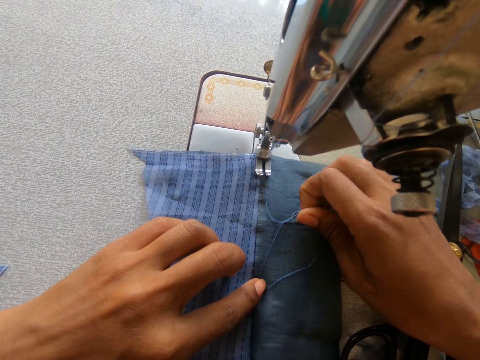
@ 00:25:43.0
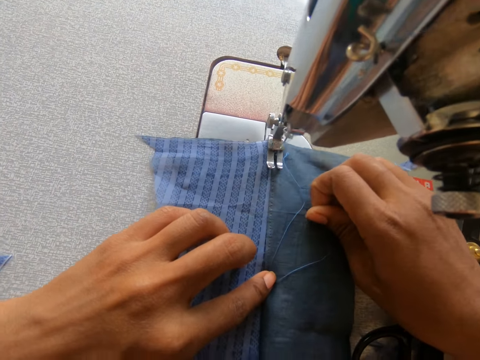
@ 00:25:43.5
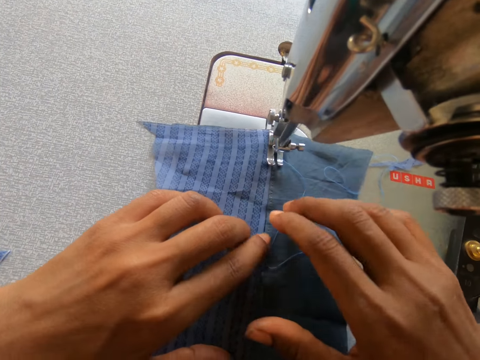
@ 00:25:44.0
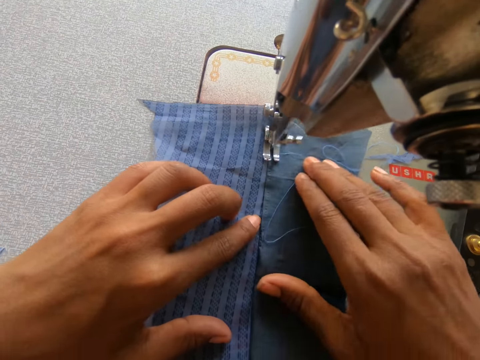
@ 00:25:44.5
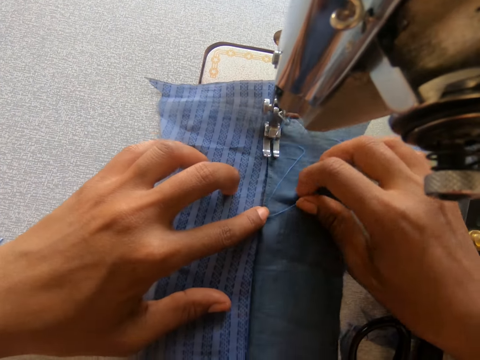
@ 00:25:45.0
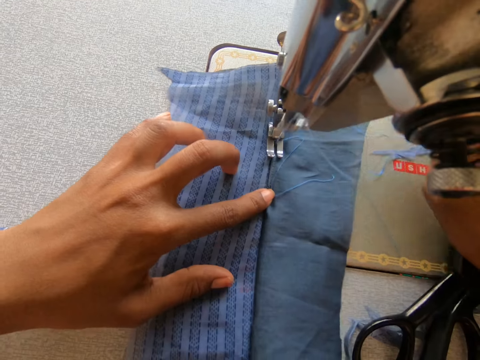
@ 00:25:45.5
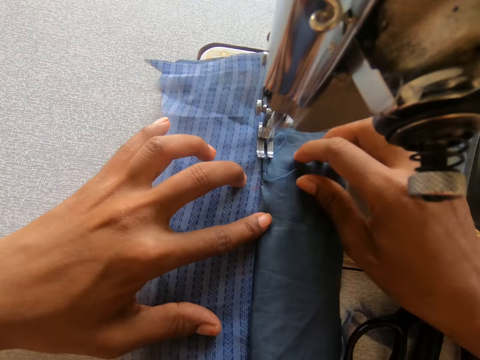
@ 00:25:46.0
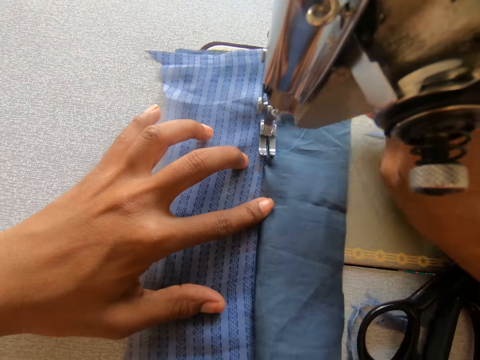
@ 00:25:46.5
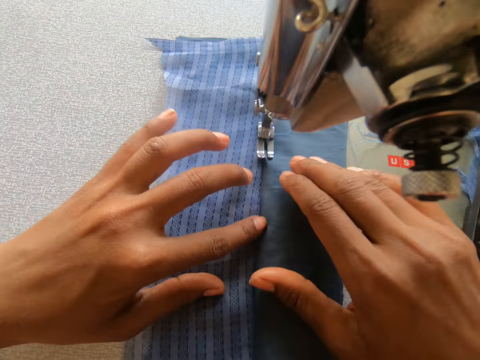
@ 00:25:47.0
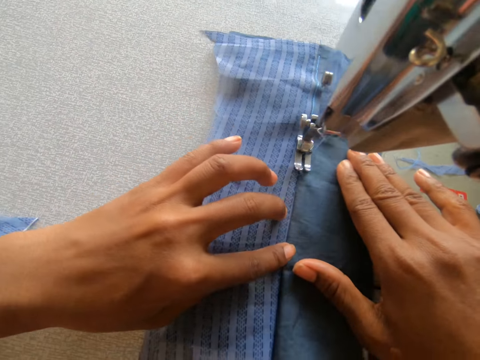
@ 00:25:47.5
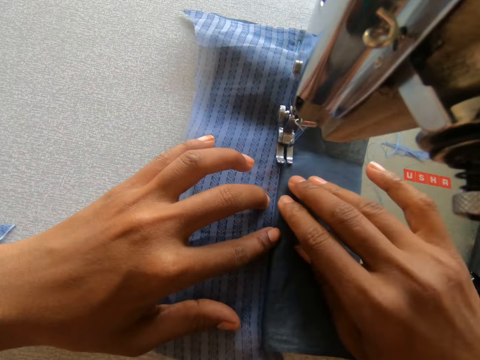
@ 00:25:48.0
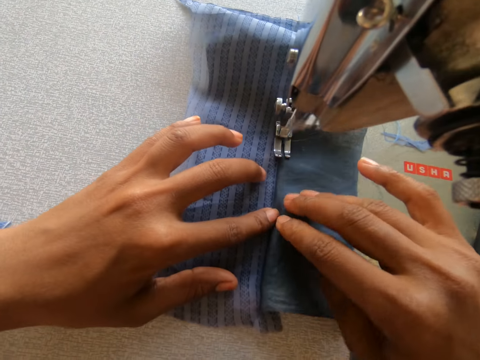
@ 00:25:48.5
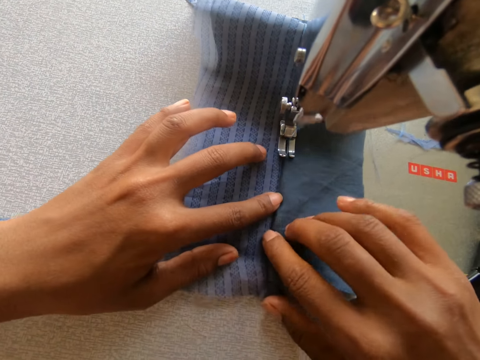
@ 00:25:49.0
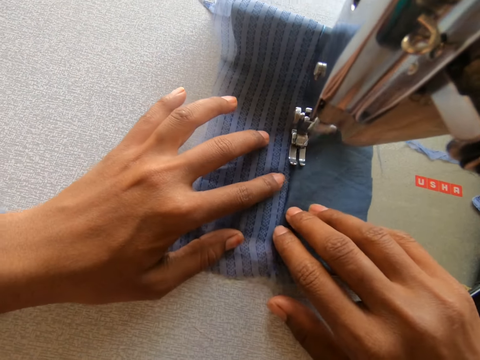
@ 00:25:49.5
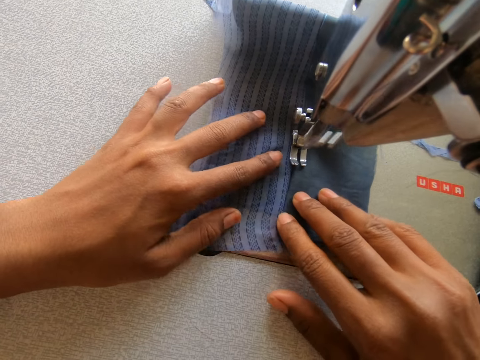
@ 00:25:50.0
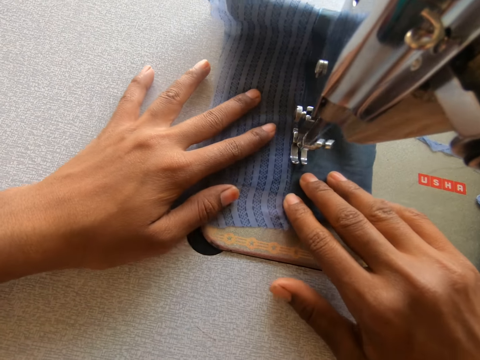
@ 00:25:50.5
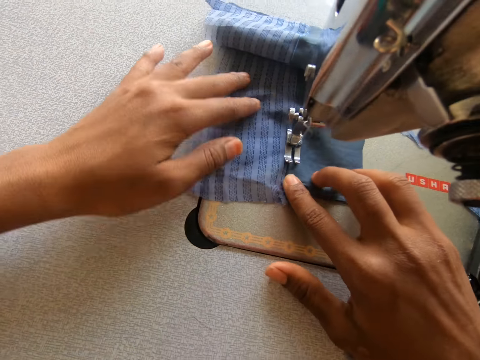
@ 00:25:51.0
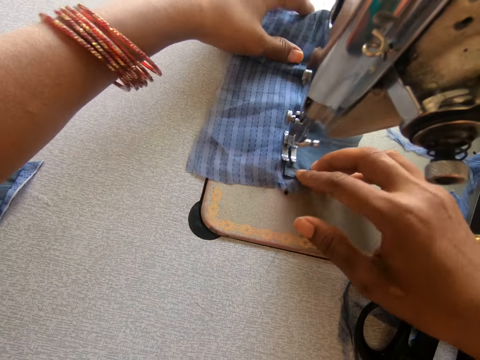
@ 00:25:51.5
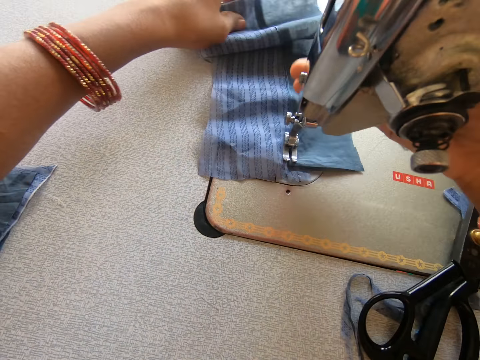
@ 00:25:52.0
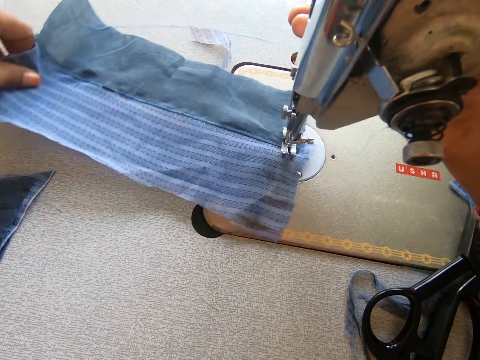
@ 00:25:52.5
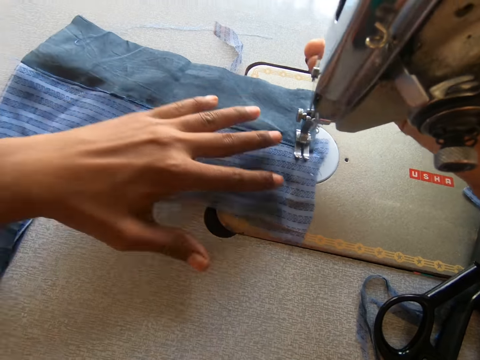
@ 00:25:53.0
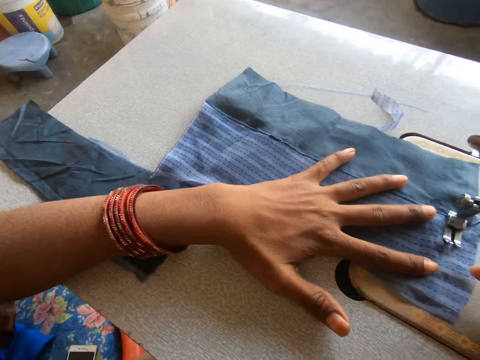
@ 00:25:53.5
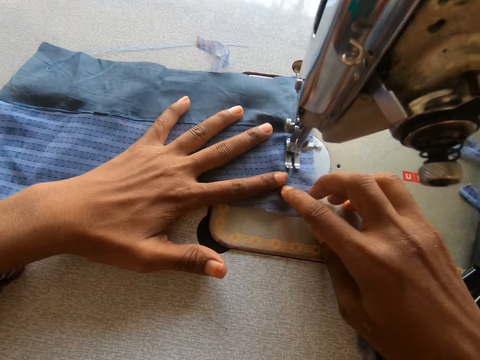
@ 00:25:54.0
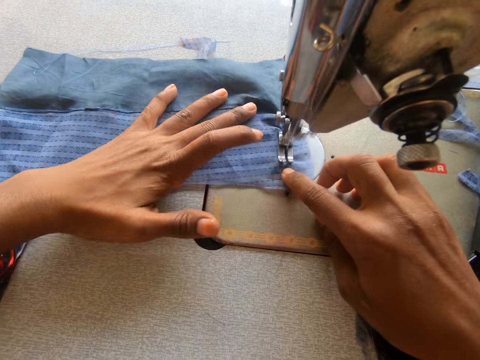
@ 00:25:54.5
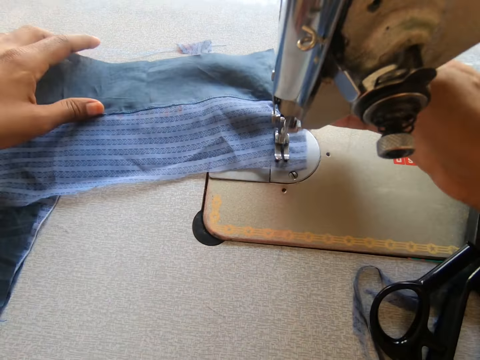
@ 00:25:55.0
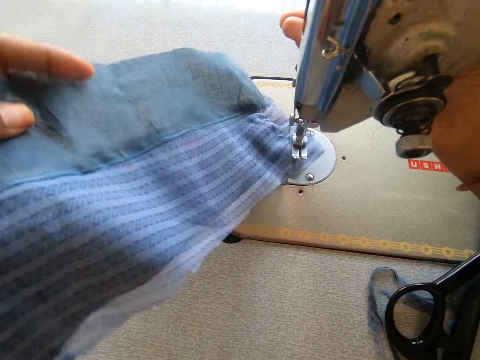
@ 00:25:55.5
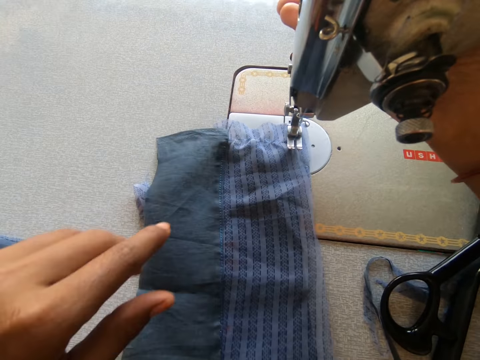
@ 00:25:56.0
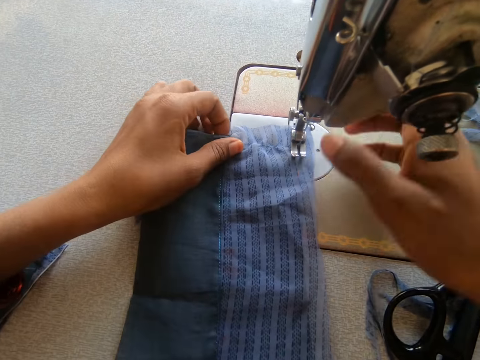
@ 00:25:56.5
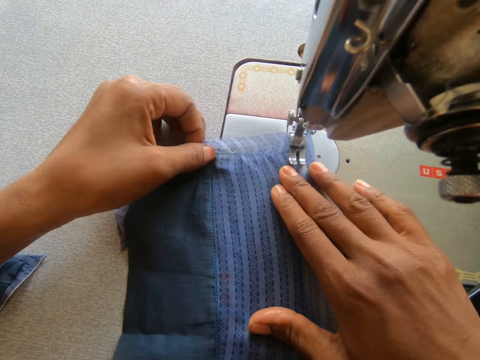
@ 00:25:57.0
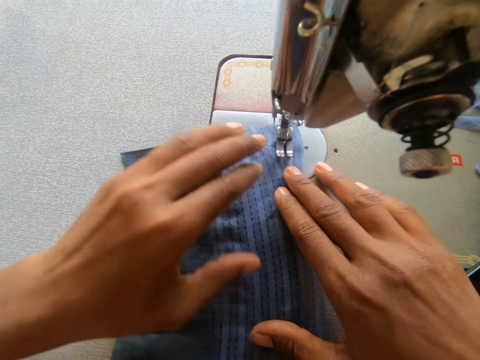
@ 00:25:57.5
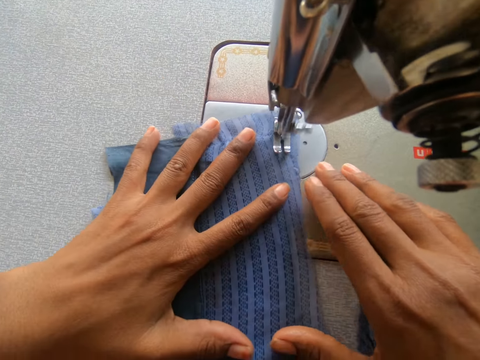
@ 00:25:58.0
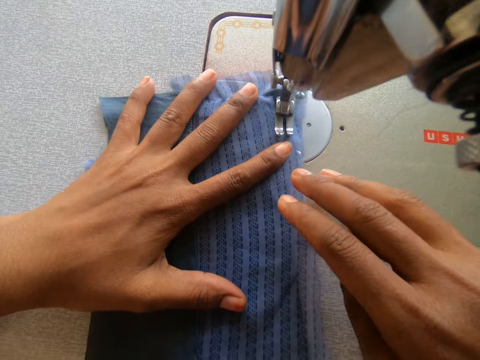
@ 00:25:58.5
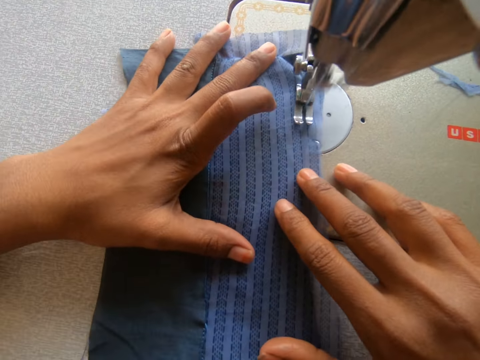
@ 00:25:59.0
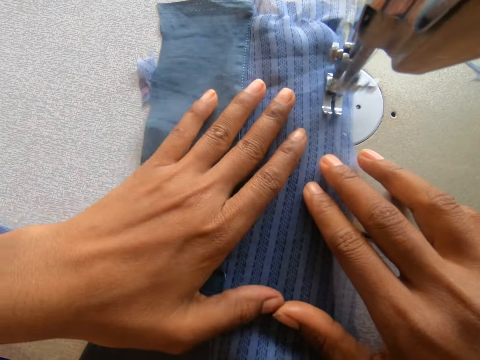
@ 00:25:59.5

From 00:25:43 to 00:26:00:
The camera wearer sews a garment on the sewing machine. They touch the sewing machine. They turn the garment on the sewing machine. They sew the garment on the sewing machine. They touch the sewing machine. They turn the garment on the sewing machine. They sew the garment on the sewing machine.

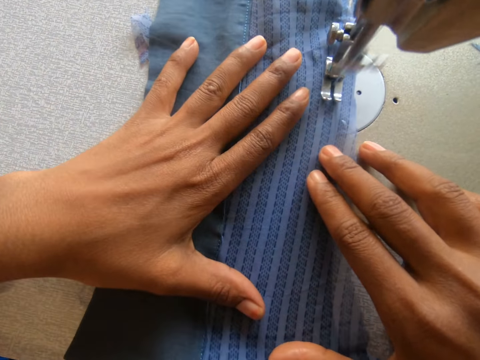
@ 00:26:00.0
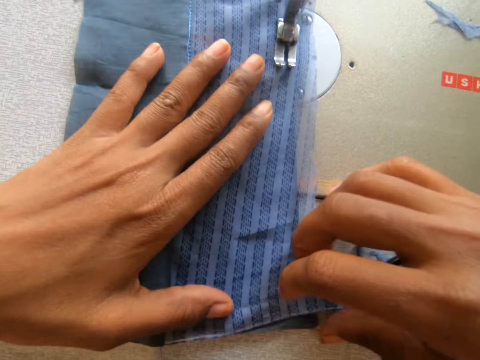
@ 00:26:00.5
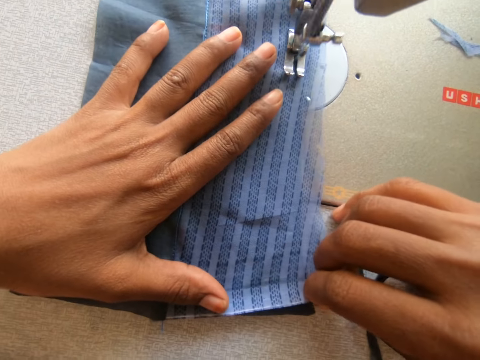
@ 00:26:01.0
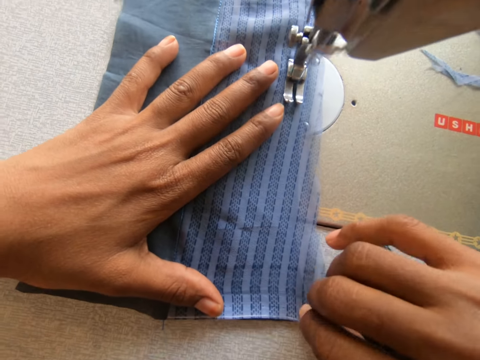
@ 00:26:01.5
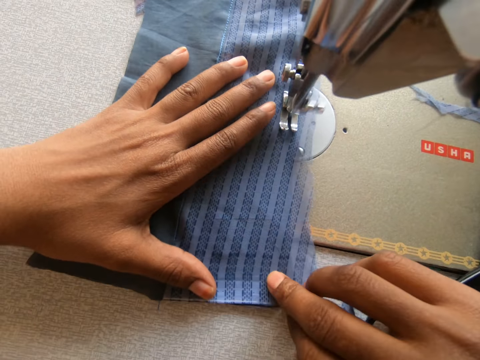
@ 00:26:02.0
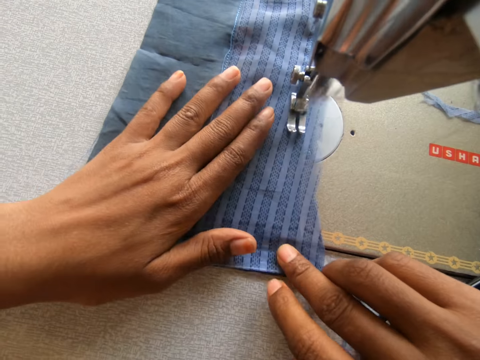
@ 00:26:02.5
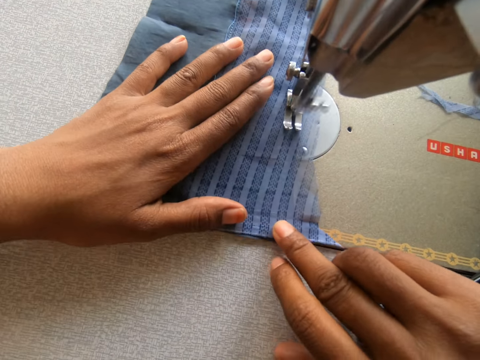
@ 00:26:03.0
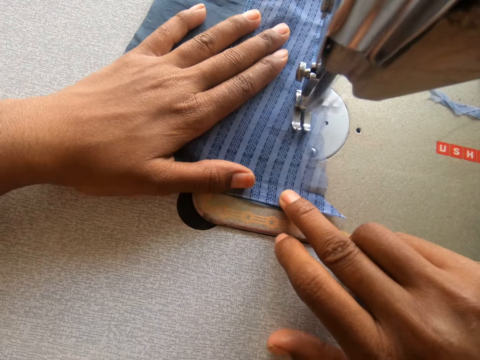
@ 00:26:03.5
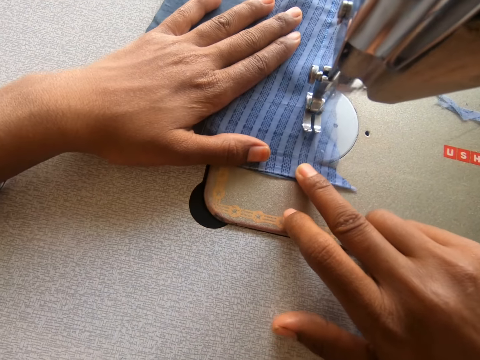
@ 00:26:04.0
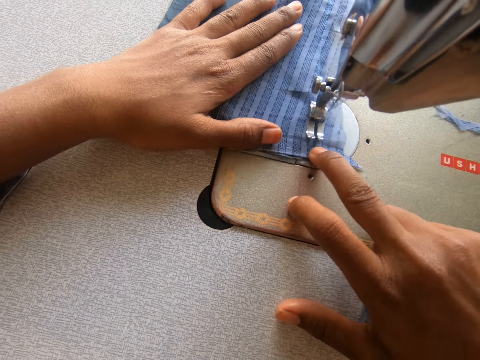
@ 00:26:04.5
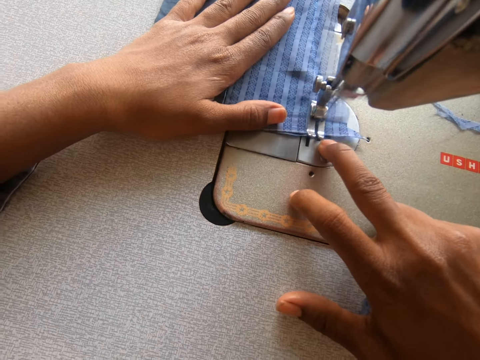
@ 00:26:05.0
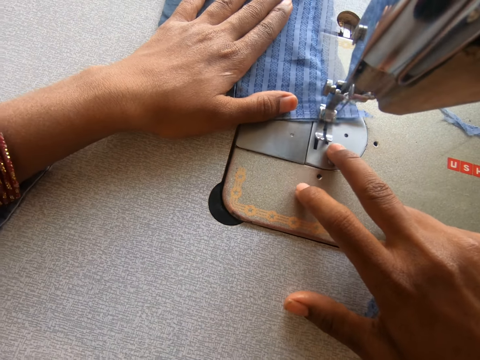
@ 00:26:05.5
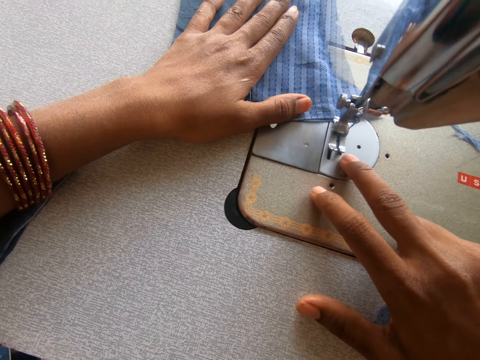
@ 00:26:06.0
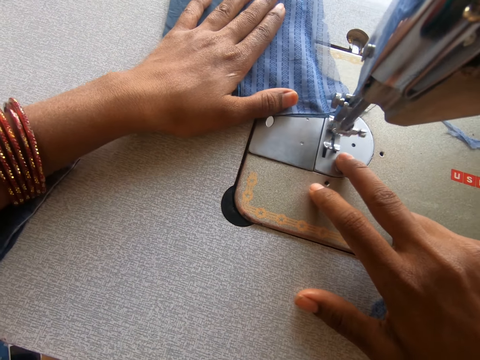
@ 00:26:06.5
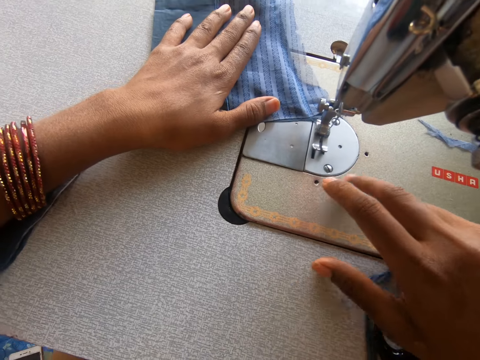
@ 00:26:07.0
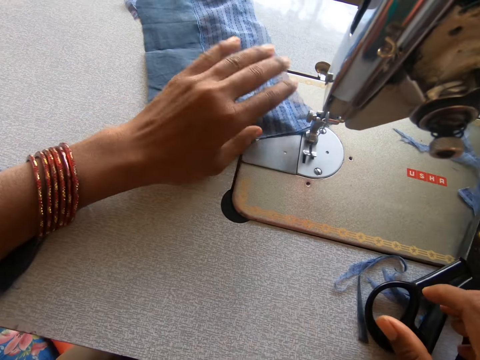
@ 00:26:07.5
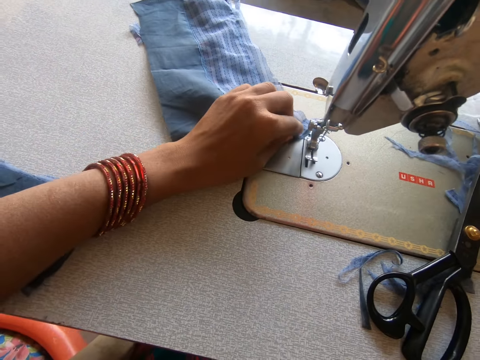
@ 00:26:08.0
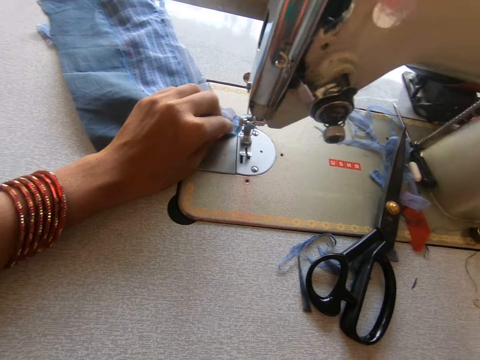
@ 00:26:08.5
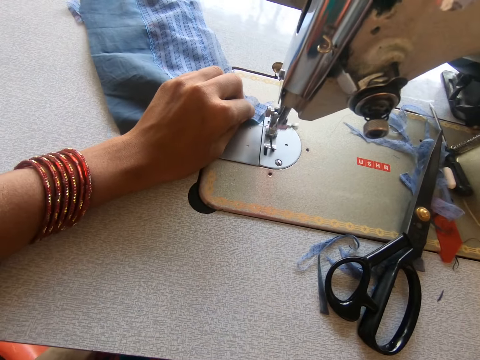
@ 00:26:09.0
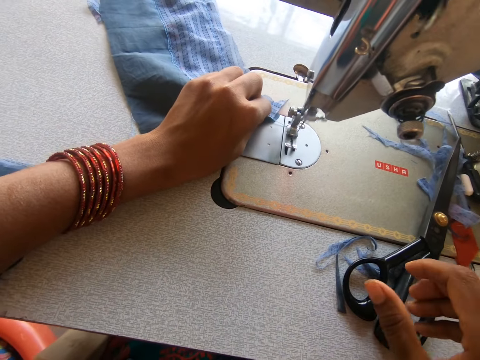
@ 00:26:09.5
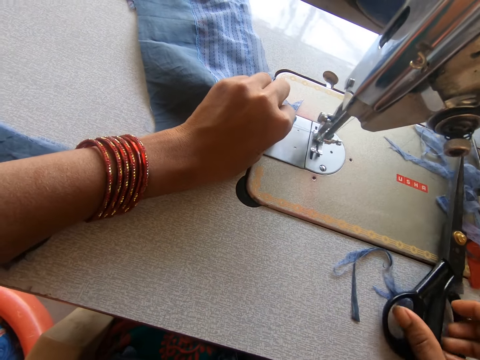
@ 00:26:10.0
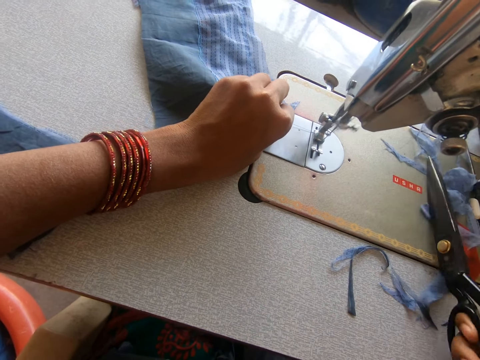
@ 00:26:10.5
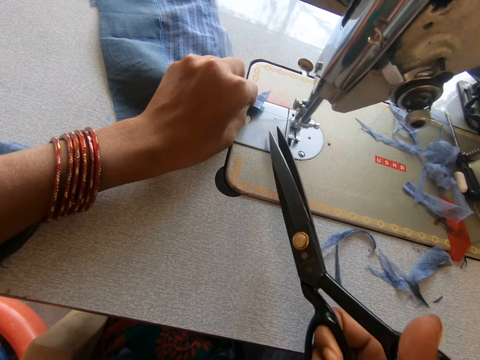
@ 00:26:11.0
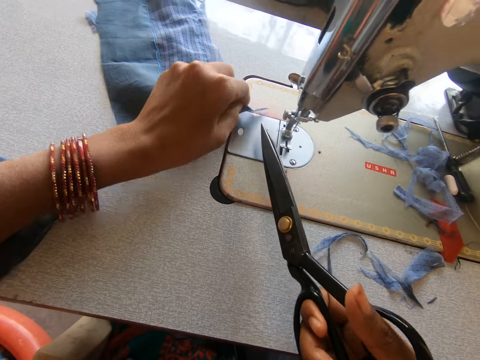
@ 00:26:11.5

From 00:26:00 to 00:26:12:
The camera wearer stretches a garment. She sews the garment on the sewing machine. She picks up the scissors on the sewing machine. She cuts off the thread from the cloth with the scissors in her right hand.
